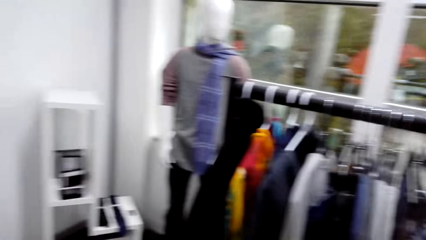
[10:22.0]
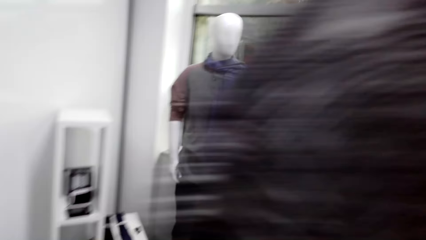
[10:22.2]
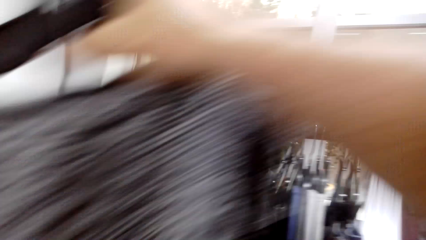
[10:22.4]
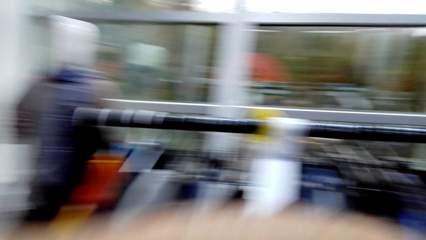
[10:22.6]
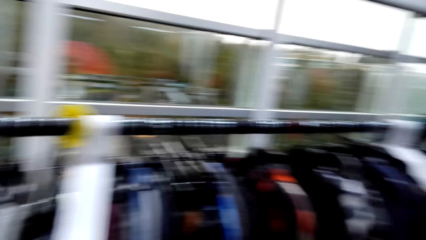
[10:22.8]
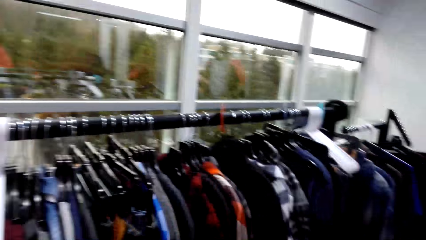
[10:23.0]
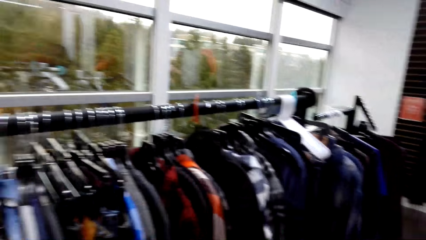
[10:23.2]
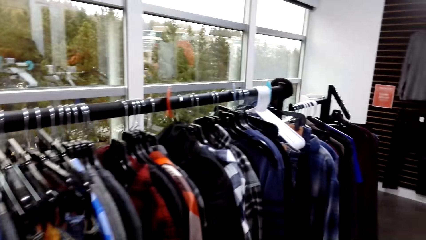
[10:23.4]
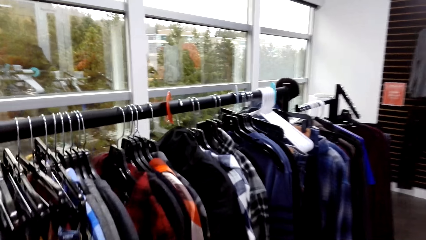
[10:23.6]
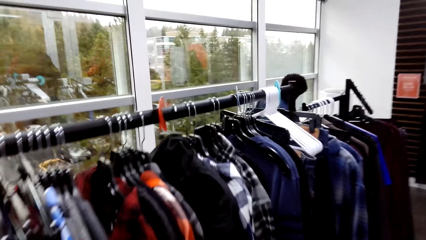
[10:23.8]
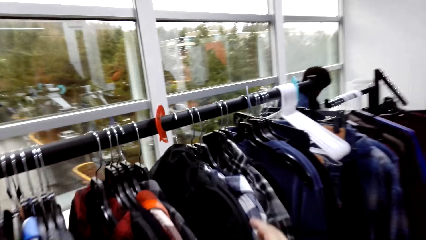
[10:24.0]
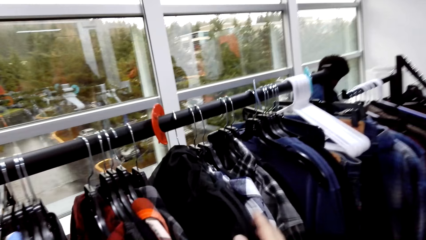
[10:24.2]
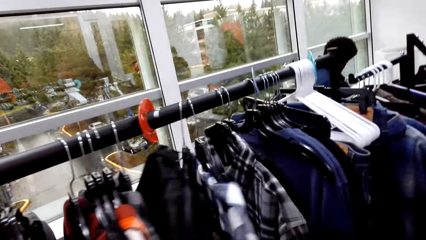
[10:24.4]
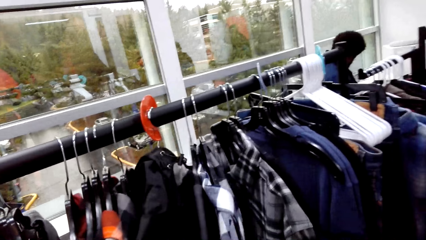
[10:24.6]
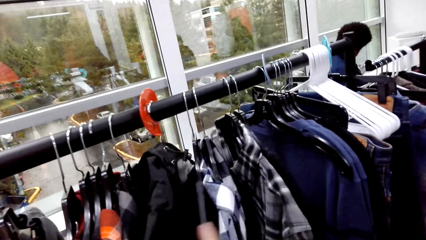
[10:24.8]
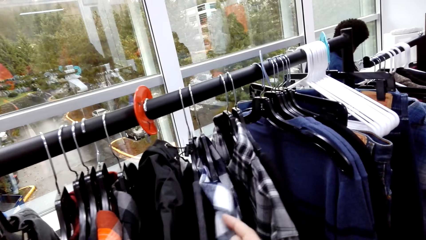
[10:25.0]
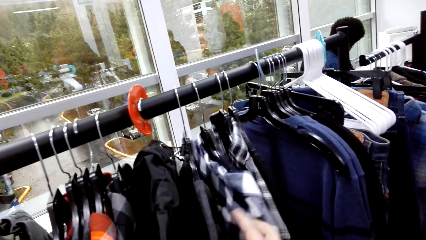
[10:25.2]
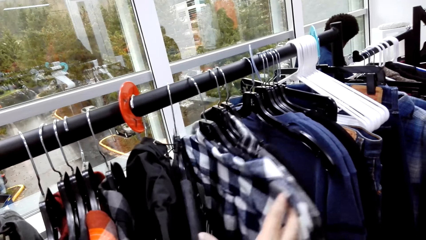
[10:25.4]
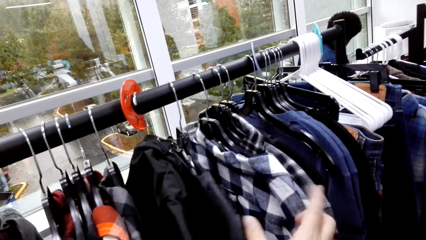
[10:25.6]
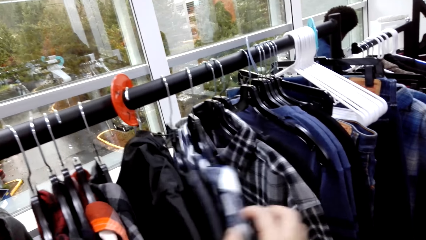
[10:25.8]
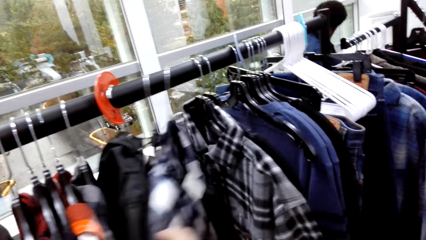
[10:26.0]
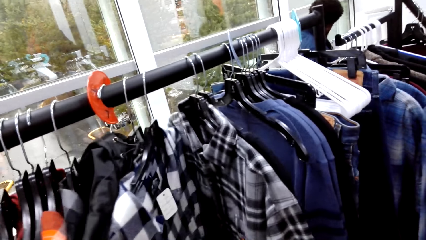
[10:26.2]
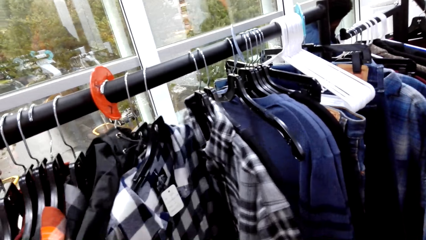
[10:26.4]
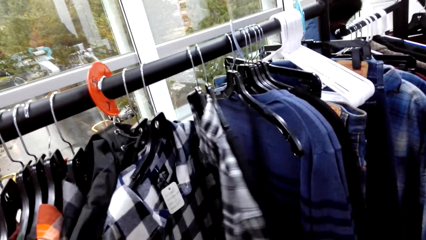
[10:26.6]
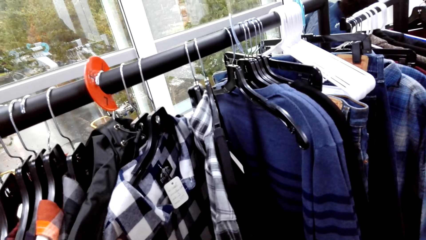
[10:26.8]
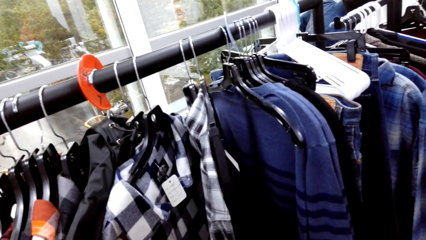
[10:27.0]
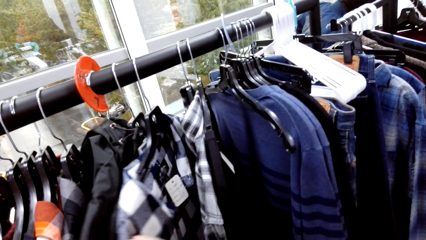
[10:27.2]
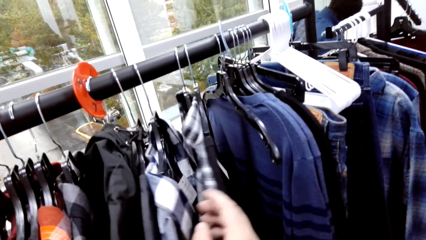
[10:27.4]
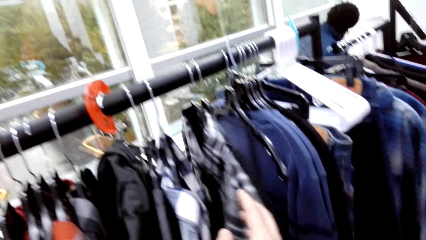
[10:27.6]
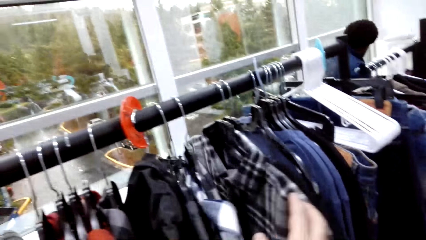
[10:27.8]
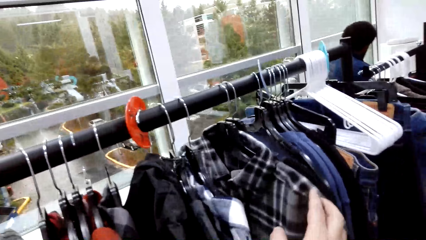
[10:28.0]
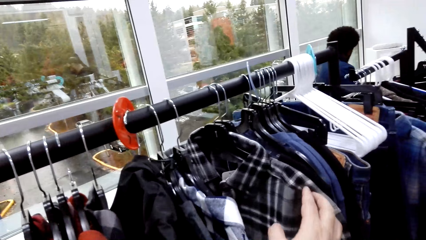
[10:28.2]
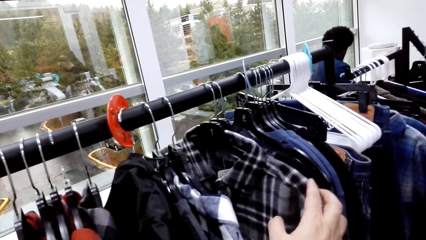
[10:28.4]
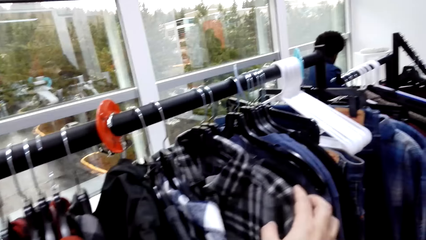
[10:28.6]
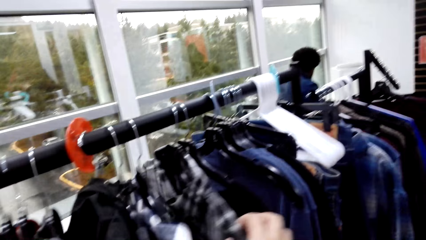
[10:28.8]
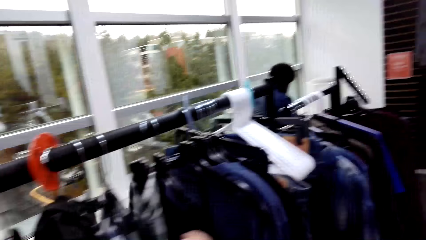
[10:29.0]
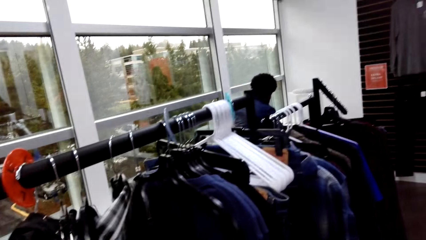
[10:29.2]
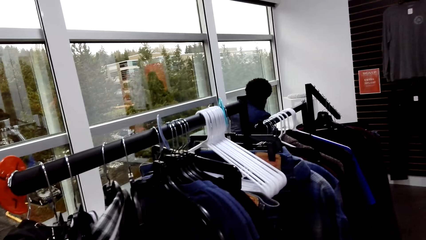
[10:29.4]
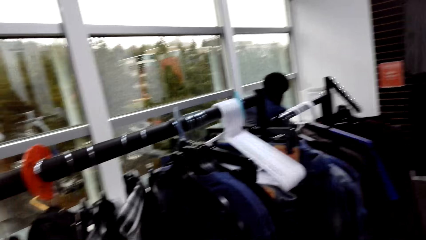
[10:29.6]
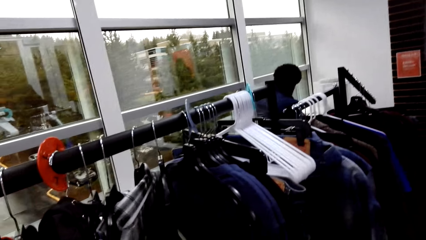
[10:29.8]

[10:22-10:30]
The camera wearer puts the t-shirt aside. They touch the clothes on the hanger. They select the clothes.

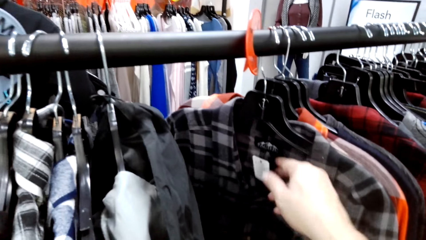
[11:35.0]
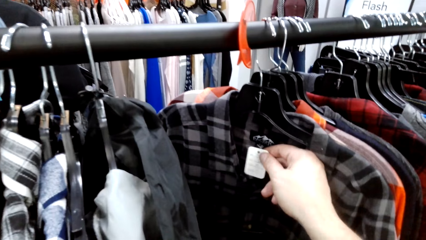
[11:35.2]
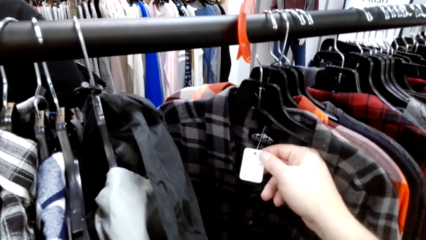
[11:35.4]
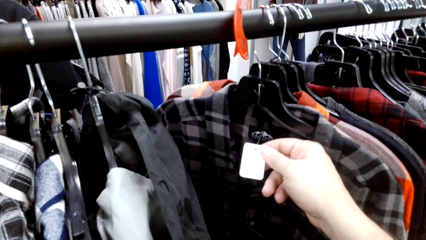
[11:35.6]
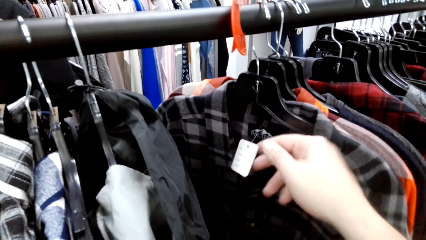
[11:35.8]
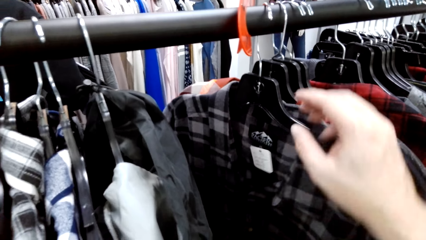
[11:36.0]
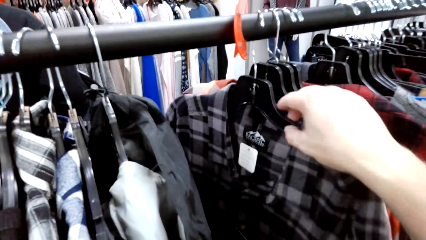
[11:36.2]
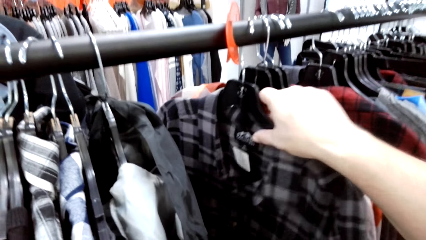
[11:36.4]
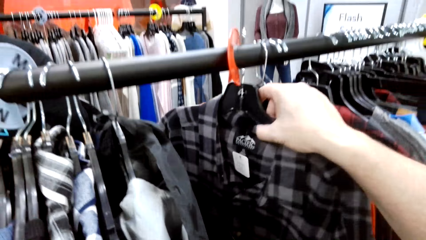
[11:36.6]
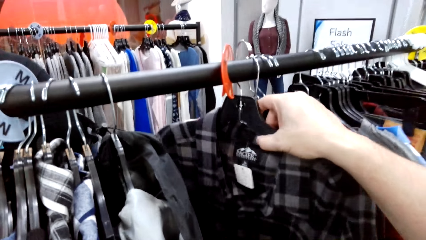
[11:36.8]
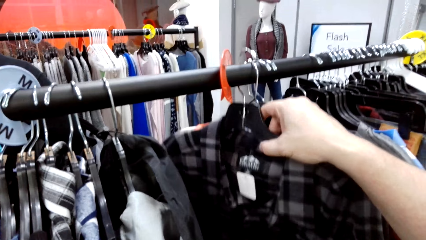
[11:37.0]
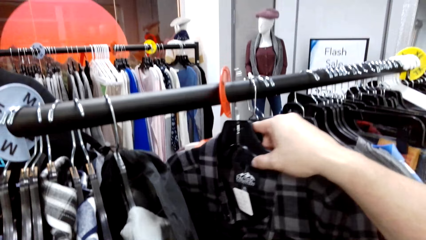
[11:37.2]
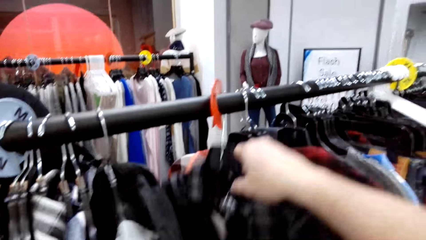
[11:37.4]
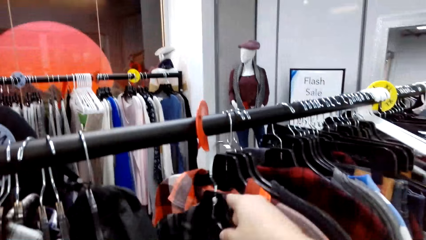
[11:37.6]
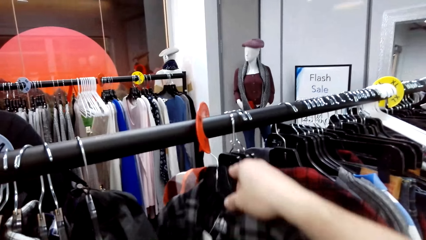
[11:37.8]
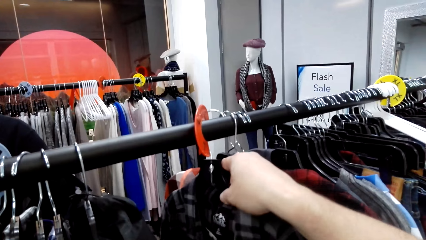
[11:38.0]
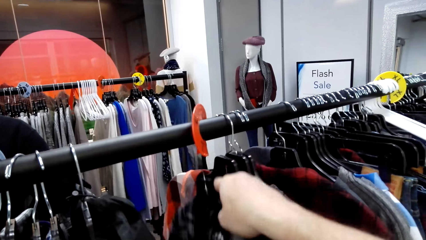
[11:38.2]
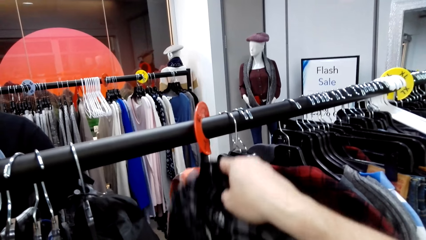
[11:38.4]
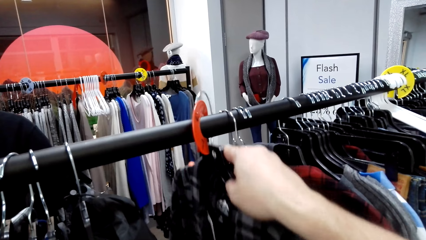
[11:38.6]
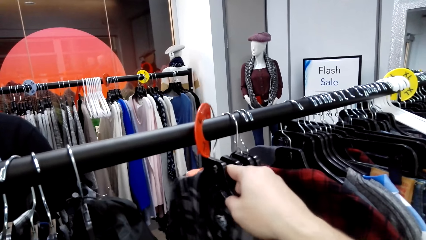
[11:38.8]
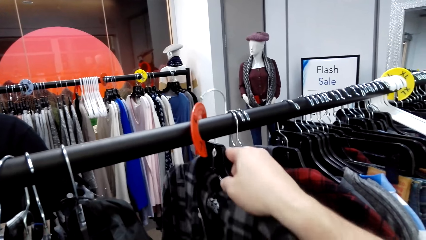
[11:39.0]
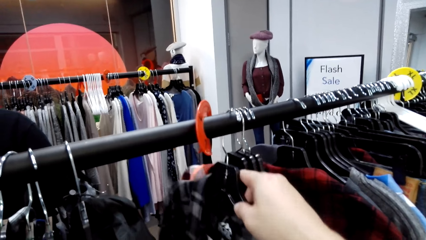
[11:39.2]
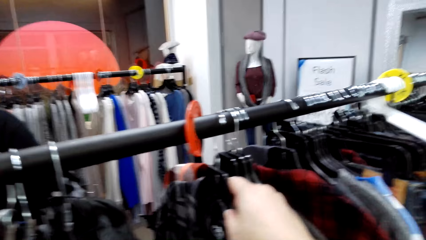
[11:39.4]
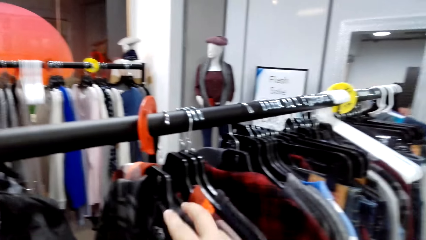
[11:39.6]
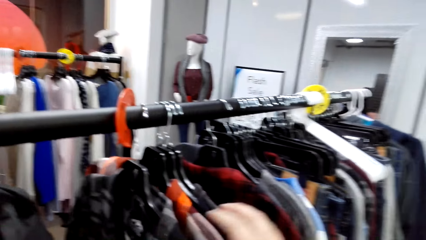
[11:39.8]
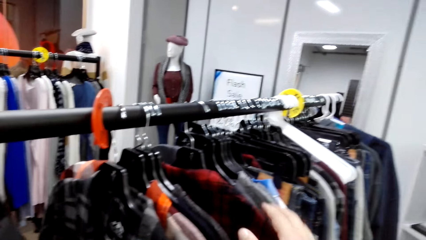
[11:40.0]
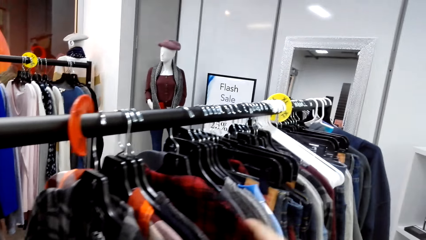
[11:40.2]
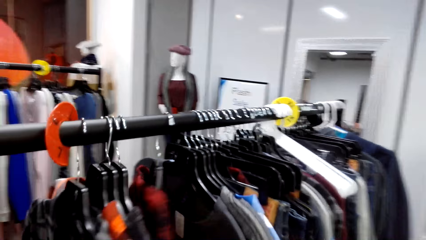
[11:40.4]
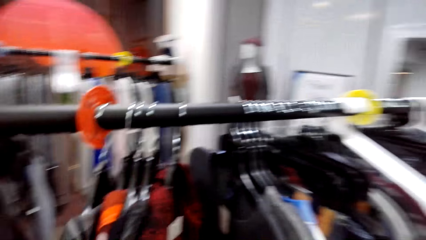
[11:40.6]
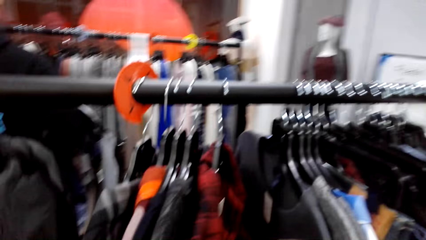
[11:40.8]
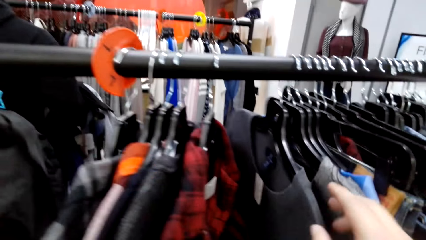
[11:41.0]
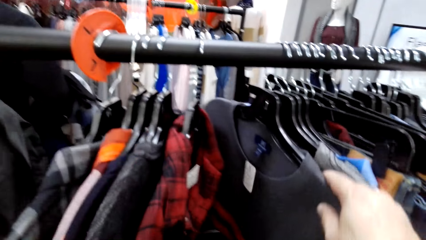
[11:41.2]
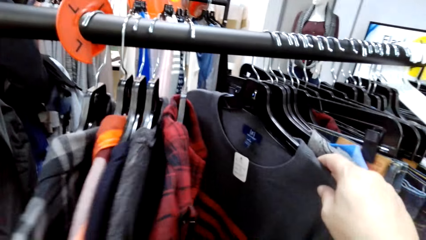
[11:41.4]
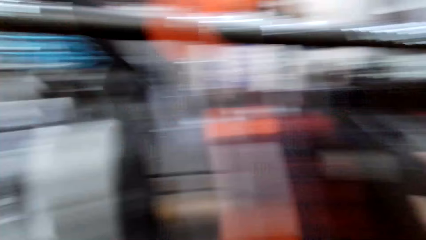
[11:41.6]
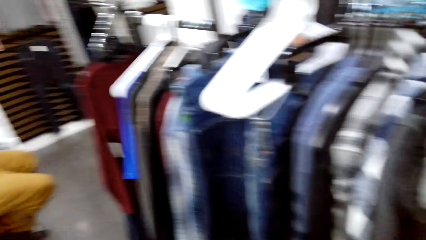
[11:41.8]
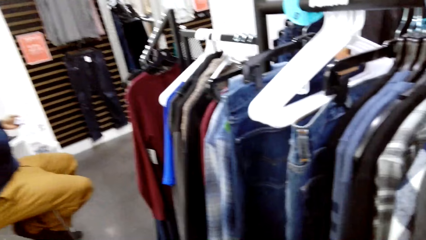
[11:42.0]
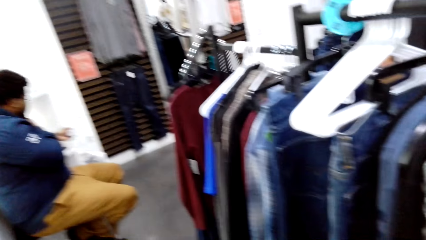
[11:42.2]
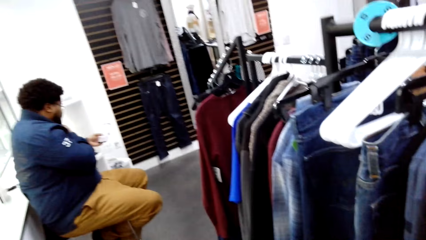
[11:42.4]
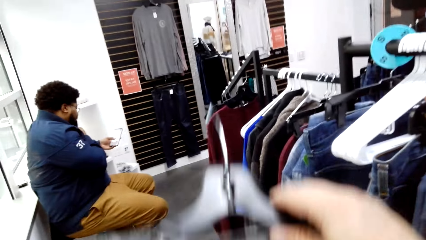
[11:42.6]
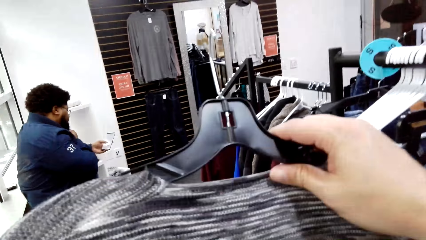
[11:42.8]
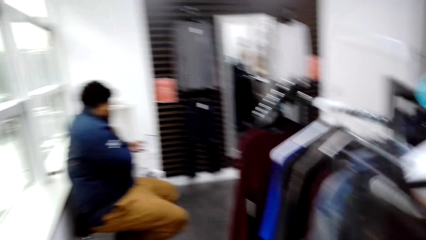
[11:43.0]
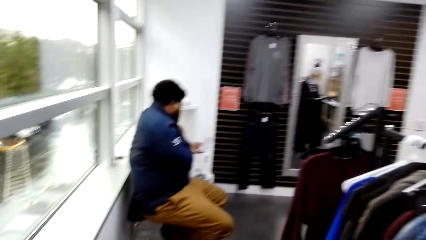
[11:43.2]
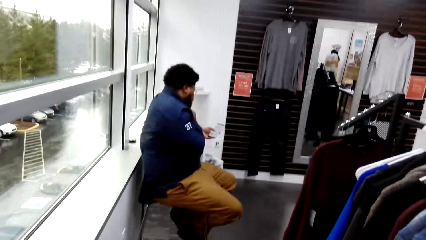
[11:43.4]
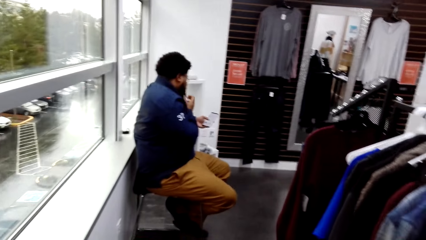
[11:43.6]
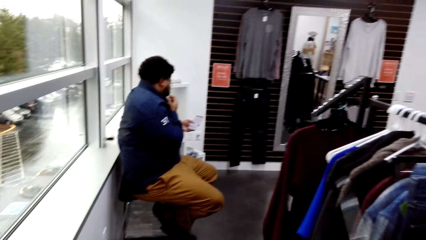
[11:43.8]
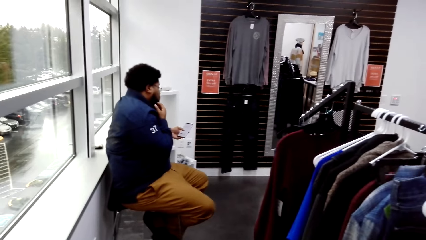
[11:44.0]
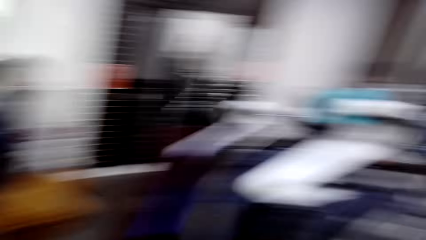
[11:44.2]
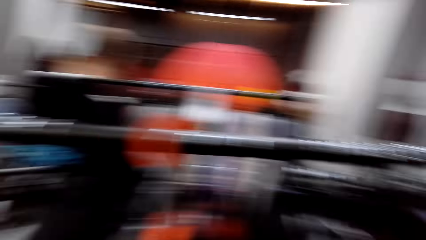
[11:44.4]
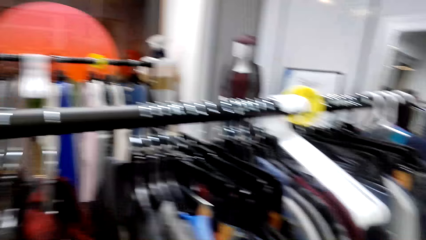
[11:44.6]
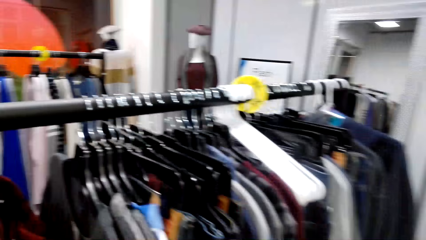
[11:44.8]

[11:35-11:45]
The camera wearer touches a cloth. They select the clothes. They lift the t-shirt up. A man sits down.
